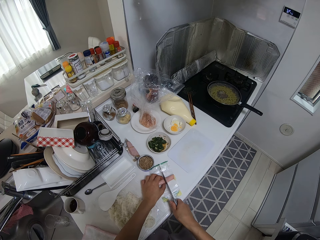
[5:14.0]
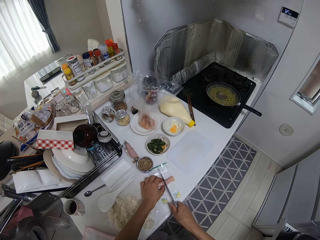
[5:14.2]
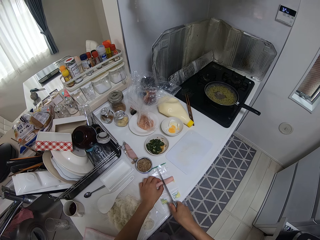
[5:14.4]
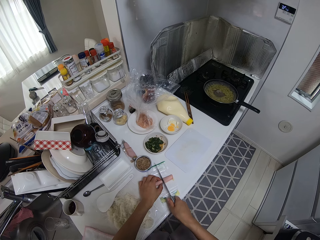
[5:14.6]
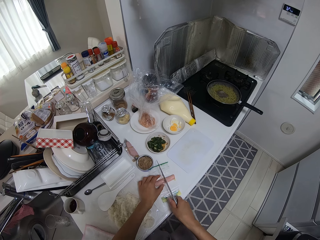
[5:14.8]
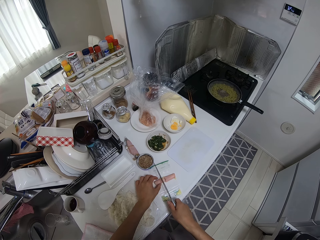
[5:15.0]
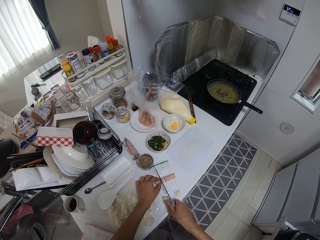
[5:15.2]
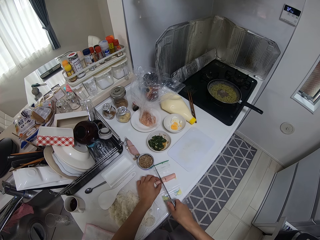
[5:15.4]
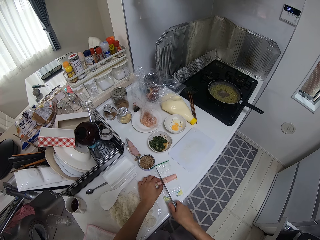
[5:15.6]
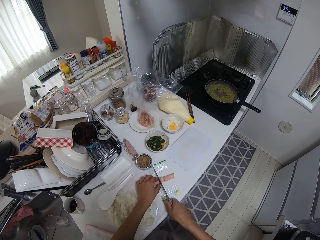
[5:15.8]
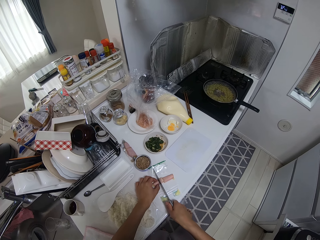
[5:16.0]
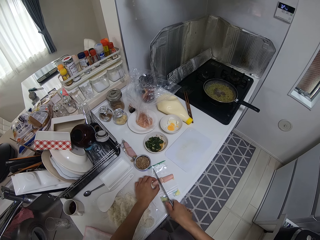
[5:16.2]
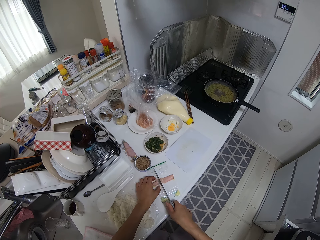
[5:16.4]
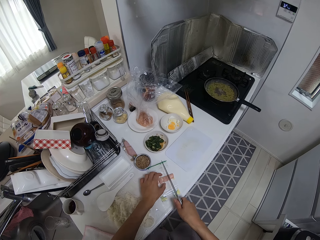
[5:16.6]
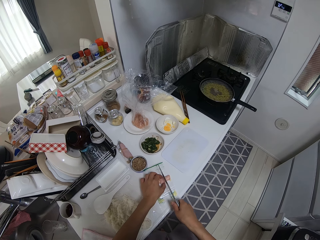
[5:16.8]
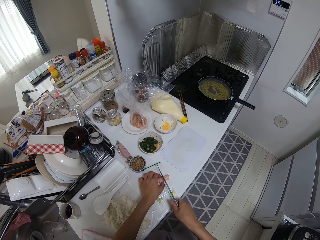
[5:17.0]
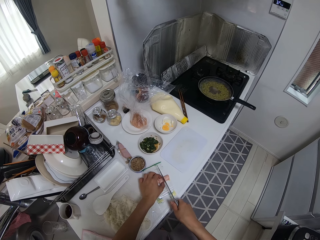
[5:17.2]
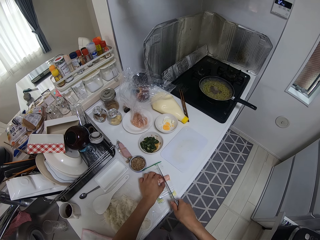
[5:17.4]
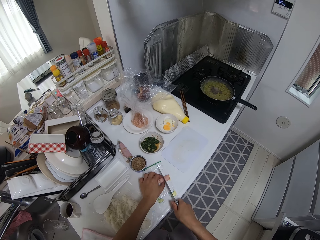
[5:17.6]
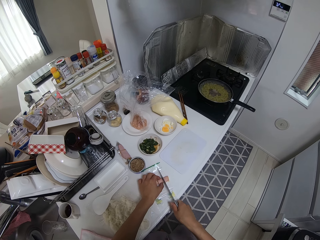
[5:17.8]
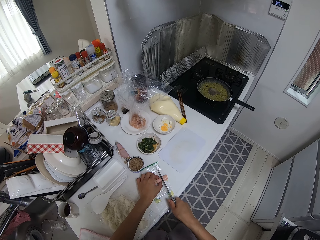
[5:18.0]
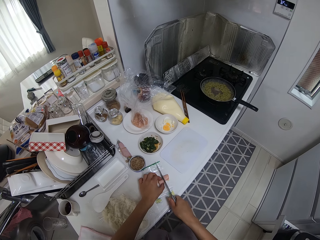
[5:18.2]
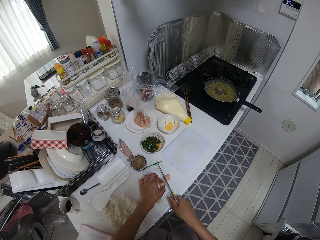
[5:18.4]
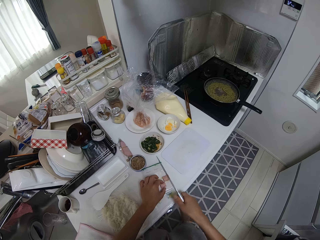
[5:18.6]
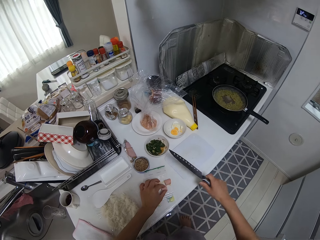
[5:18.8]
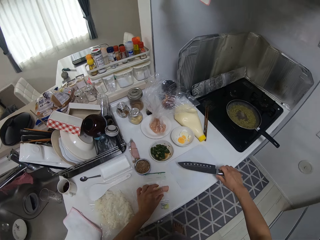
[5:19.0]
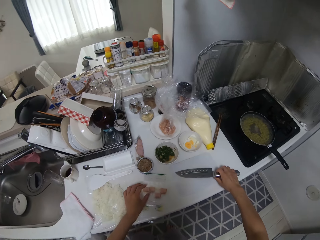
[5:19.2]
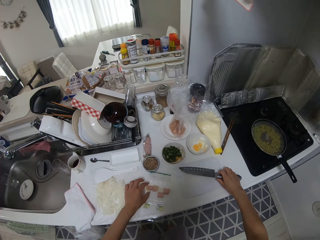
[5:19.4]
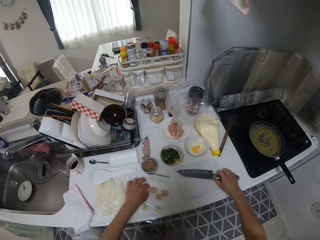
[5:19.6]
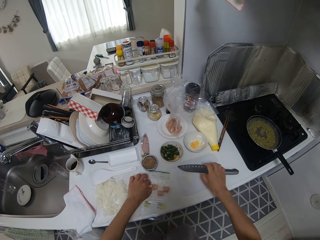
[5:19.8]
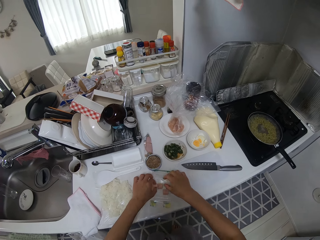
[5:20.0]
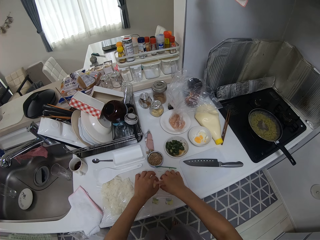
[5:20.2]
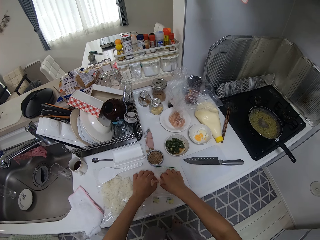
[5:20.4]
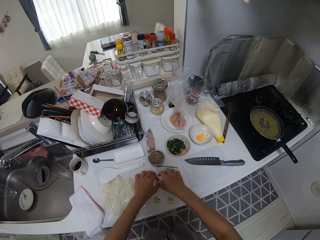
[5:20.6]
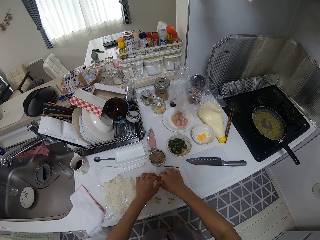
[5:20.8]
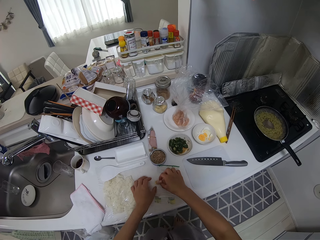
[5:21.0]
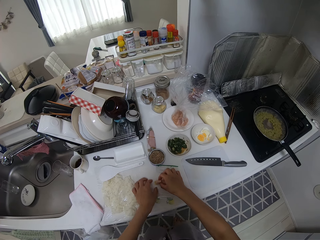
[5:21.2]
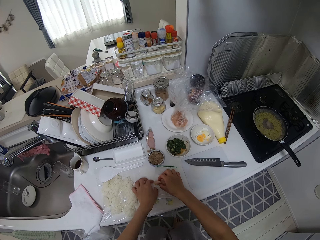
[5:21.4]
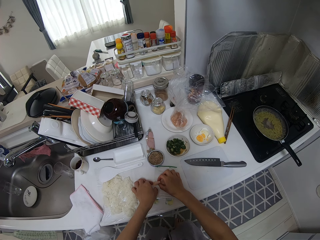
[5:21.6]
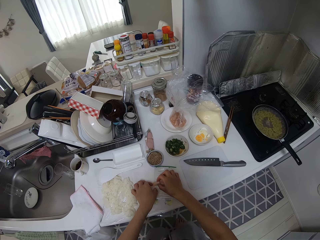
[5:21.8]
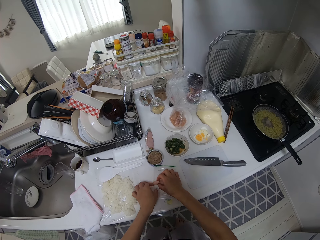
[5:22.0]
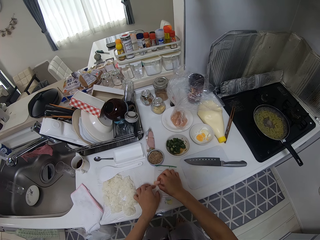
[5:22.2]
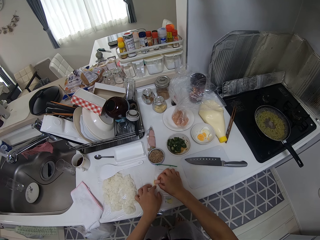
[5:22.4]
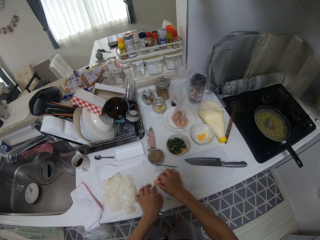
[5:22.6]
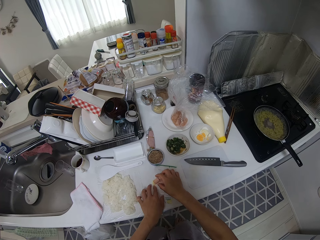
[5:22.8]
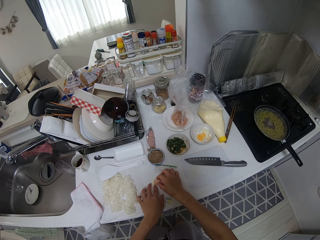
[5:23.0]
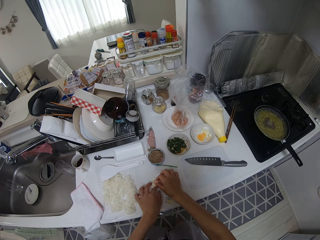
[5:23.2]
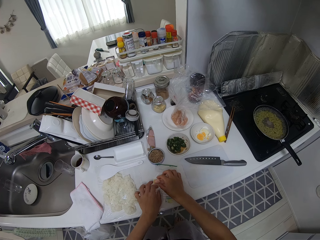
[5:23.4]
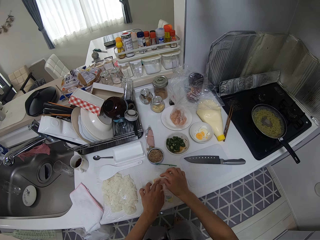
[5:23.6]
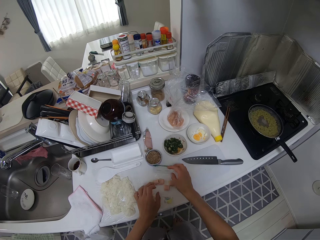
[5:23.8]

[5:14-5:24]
The camera wearer drops the knife on the kitchen surface. She adjusts the pieces of food with her hands on the paper.

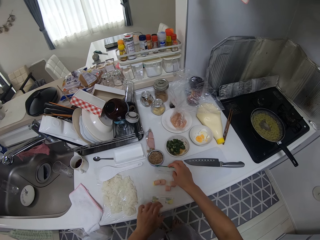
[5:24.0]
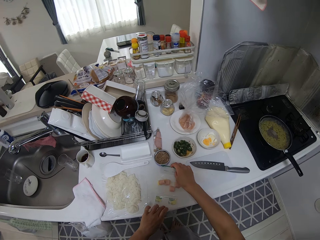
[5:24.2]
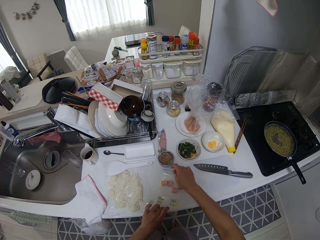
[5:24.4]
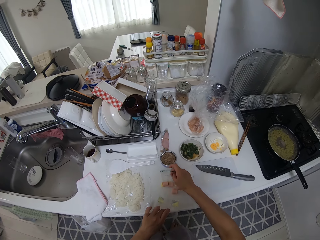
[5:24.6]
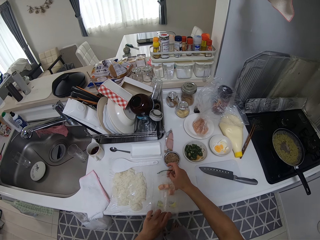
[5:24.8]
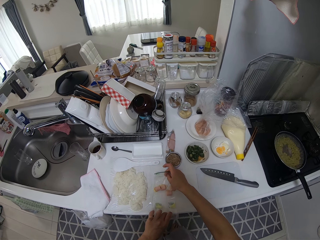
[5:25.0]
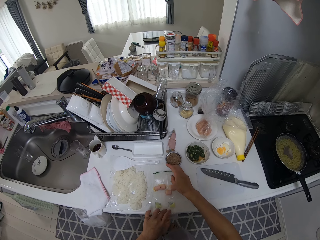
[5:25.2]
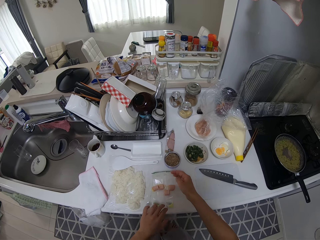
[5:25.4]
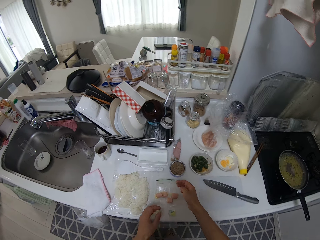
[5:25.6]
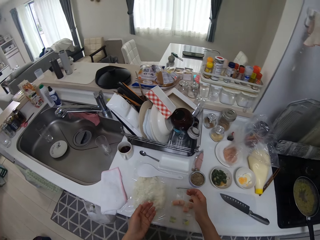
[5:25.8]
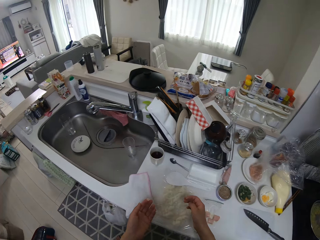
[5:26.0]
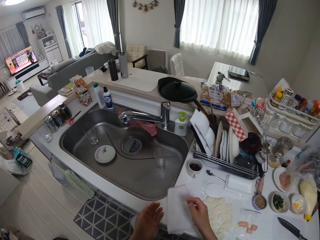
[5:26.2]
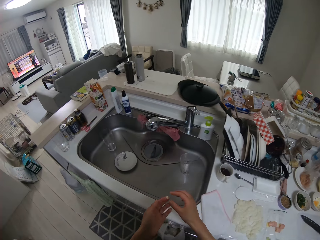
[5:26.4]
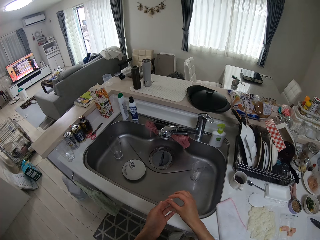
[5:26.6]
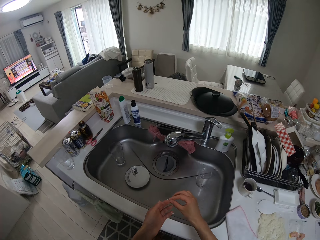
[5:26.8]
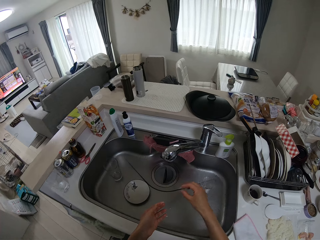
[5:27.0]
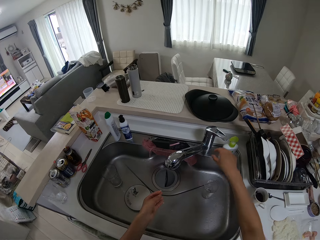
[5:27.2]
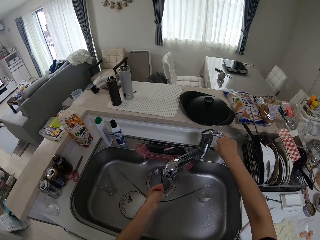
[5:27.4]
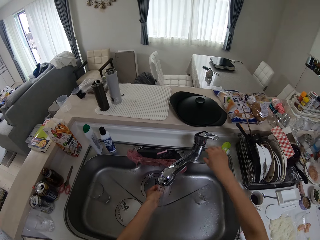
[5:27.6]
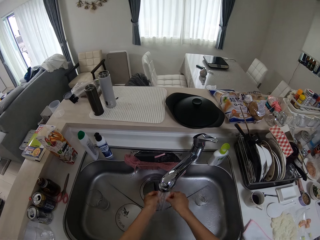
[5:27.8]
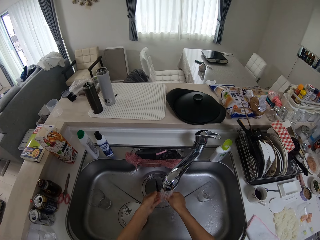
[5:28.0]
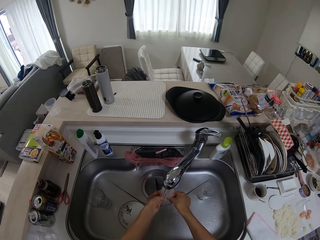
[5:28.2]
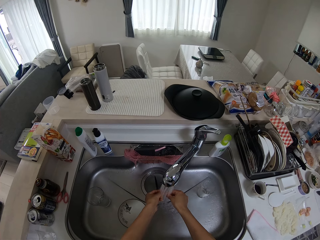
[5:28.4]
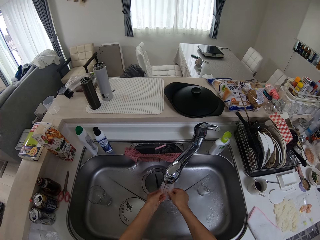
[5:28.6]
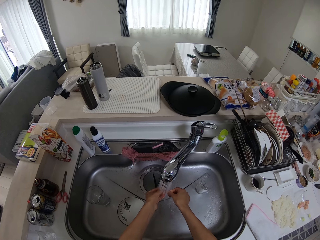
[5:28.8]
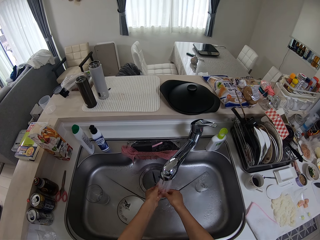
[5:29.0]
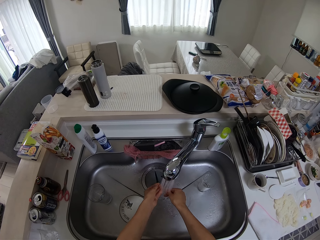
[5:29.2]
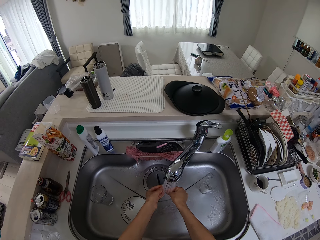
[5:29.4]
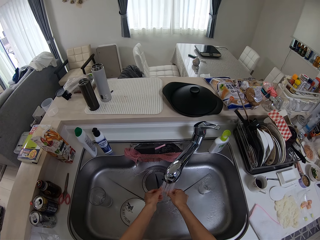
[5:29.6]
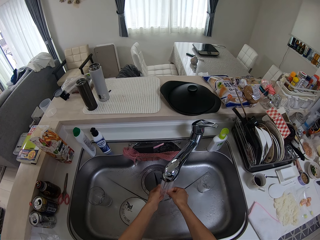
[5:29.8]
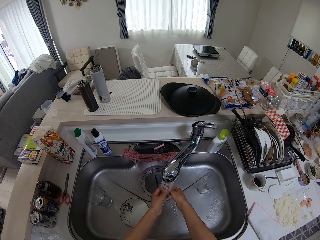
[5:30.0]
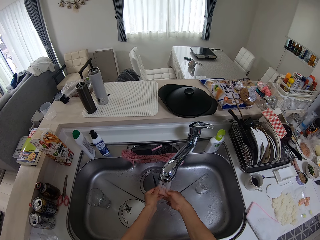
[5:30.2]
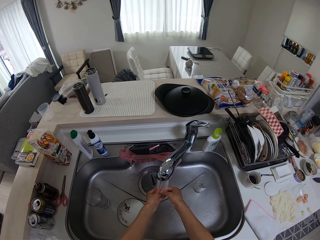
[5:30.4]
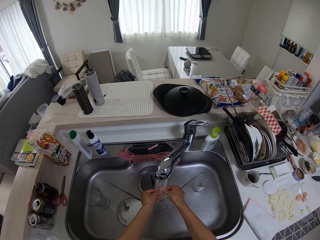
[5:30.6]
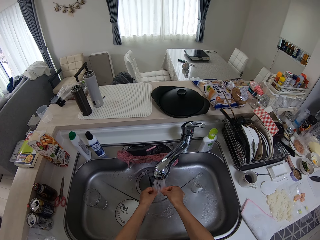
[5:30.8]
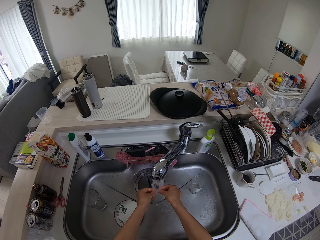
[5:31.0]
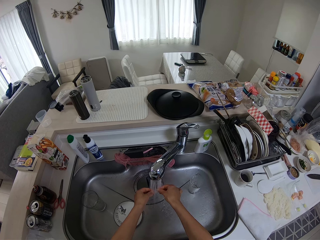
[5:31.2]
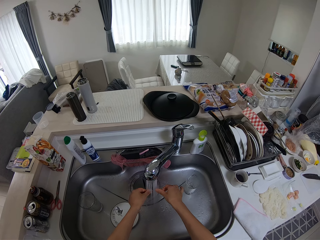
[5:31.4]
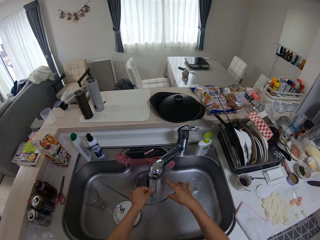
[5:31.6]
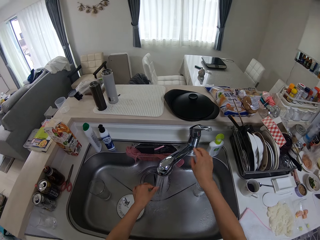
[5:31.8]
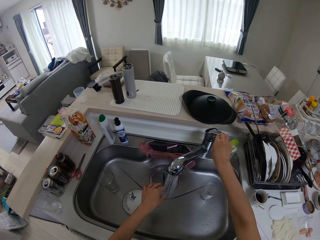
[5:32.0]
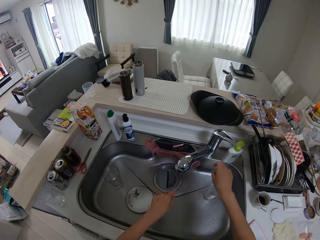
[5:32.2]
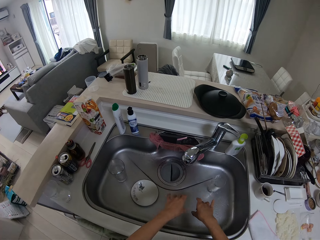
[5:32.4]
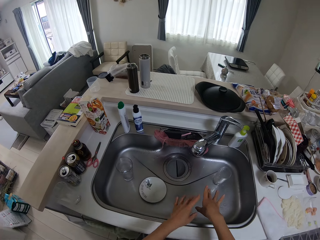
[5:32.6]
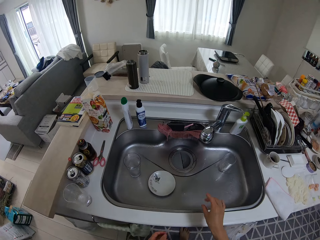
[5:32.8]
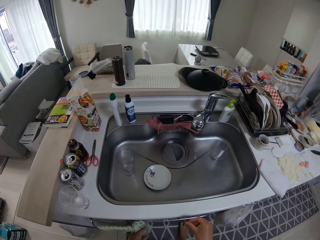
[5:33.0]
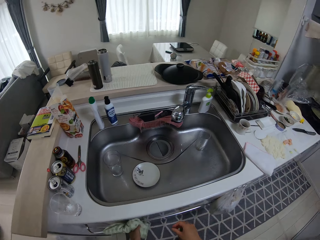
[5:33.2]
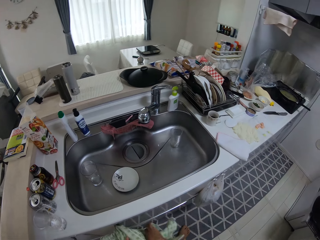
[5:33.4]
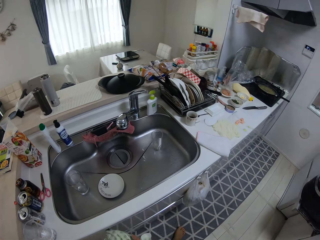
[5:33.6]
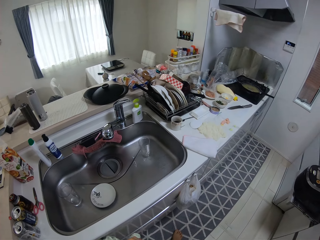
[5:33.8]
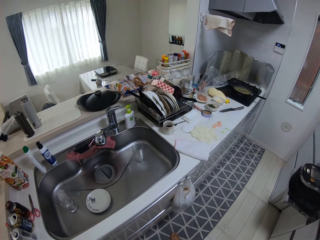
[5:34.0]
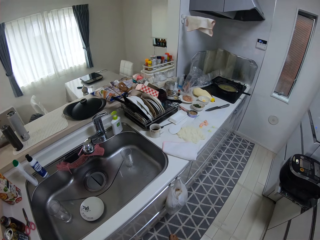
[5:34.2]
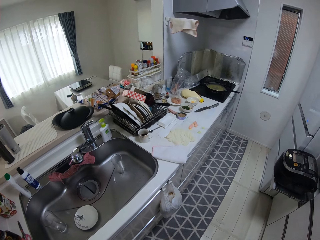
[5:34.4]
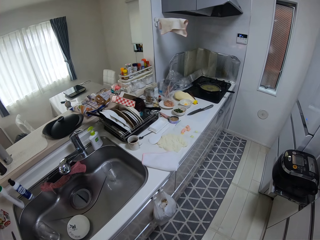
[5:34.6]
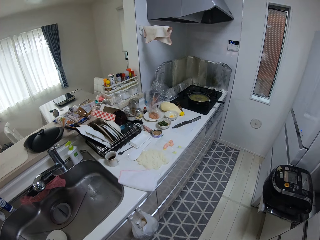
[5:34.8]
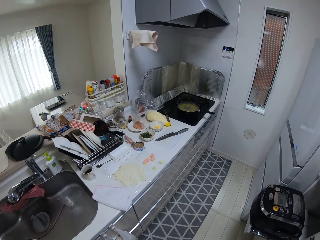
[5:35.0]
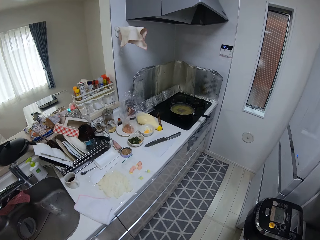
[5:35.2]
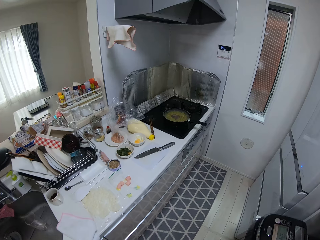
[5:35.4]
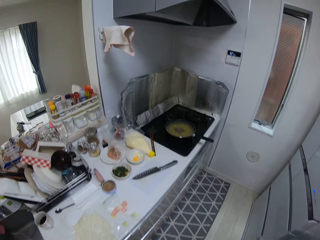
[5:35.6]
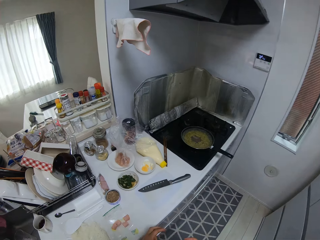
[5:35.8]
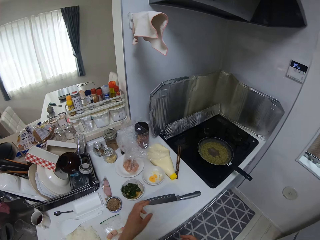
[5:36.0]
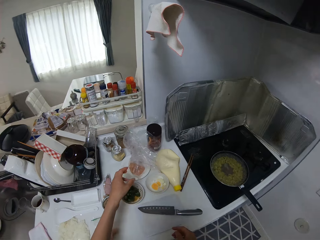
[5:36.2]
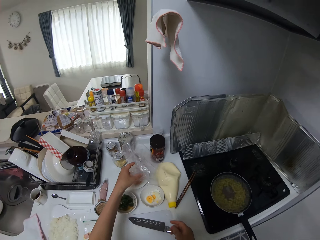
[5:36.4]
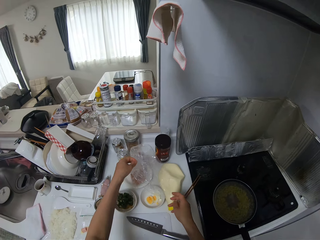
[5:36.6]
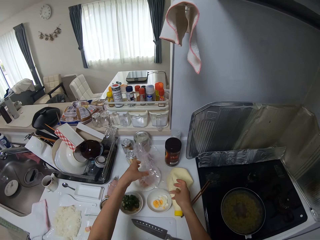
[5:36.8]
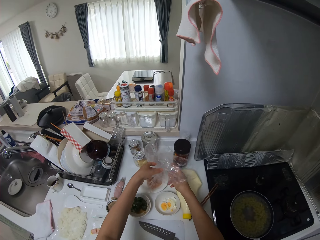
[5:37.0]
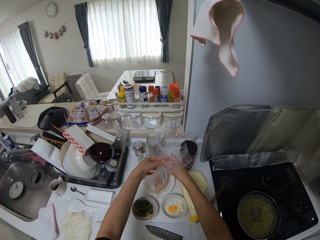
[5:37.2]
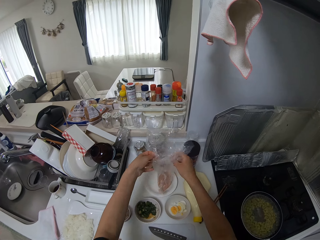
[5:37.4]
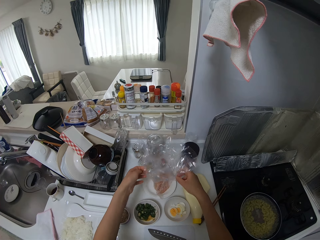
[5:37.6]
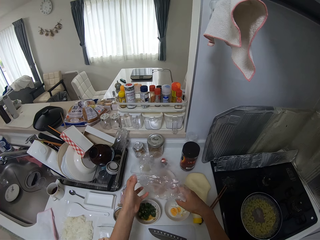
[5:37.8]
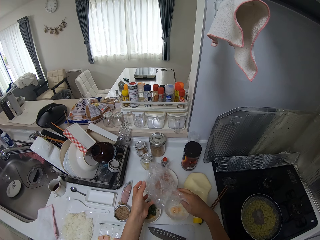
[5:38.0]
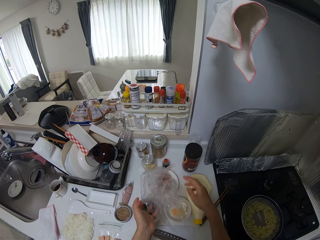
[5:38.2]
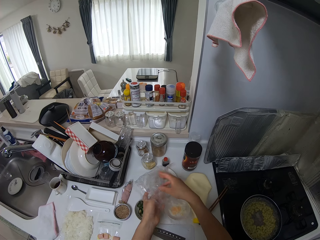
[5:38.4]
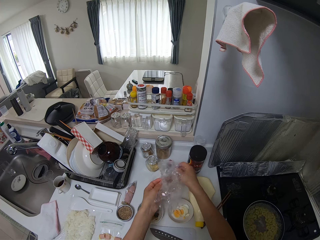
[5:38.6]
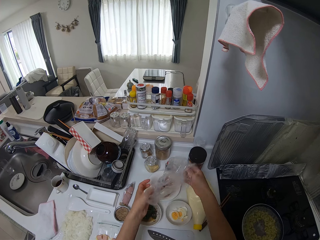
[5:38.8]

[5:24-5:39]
The camera wearer shifts the nylon on the kitchen surface. She opens the tap with her right hand. She rinses her hands in the wash sink. She closes the tap with her right hand. She shakes her hands in the sink. She wipes her hand with a towel. She touches the paper. She adjusts the nylon with her hands.
